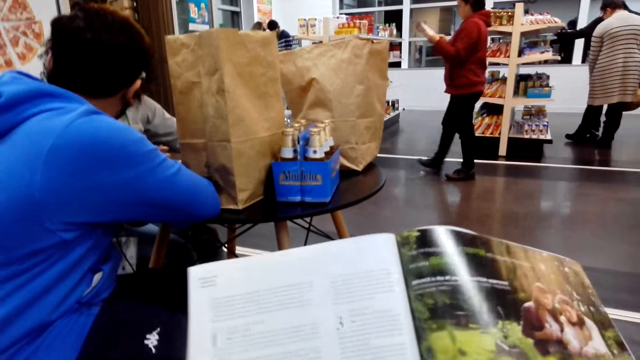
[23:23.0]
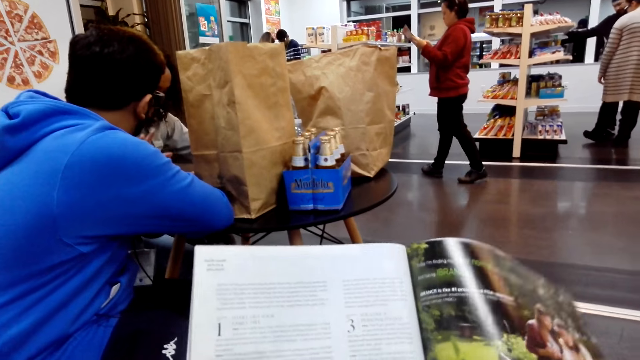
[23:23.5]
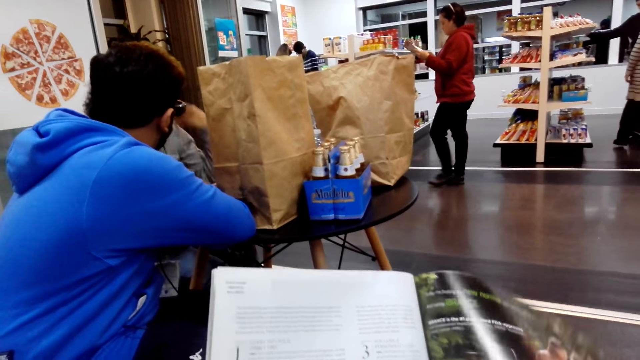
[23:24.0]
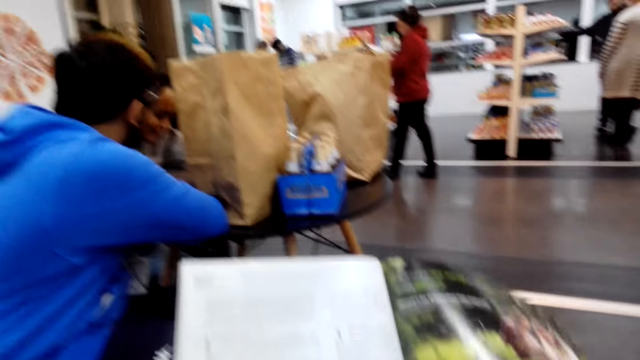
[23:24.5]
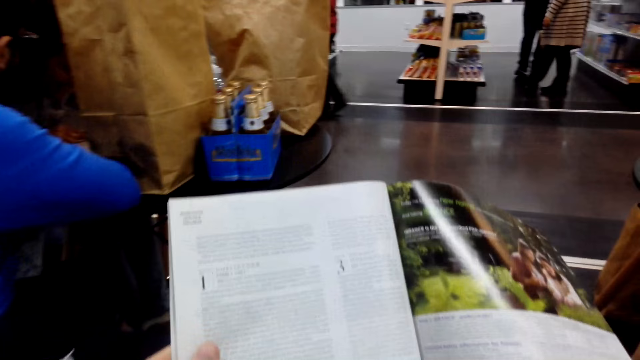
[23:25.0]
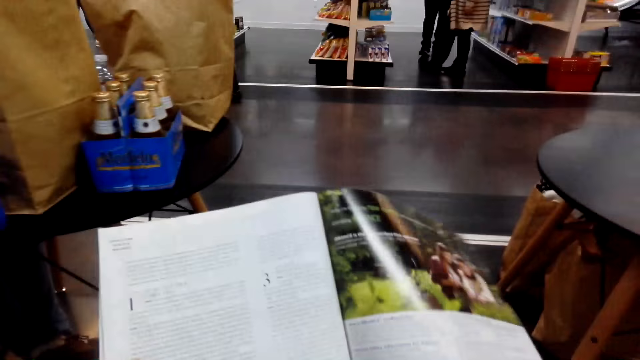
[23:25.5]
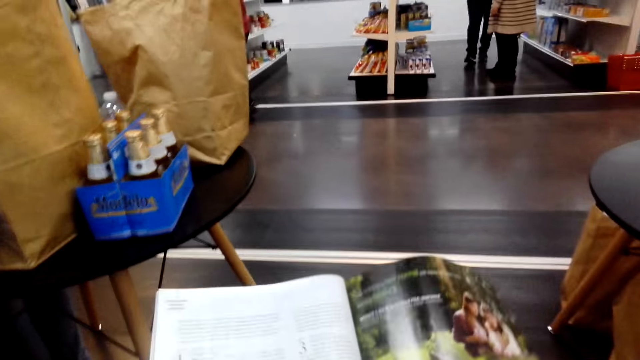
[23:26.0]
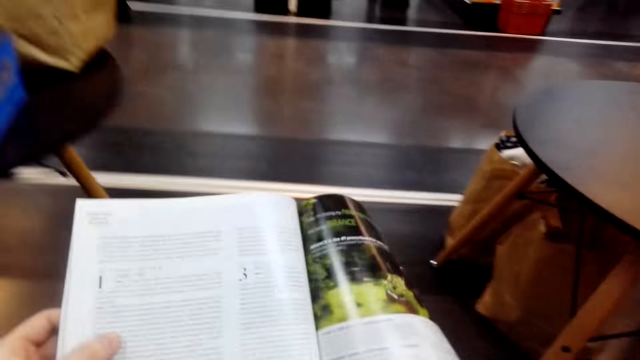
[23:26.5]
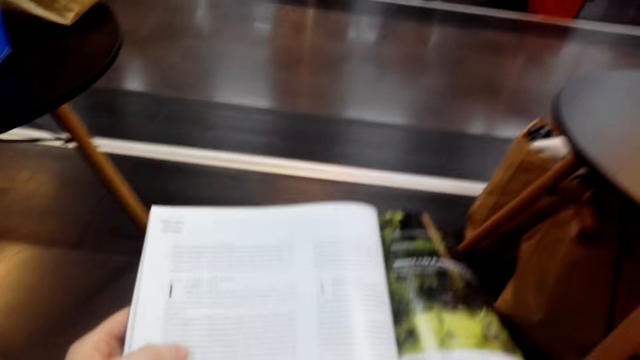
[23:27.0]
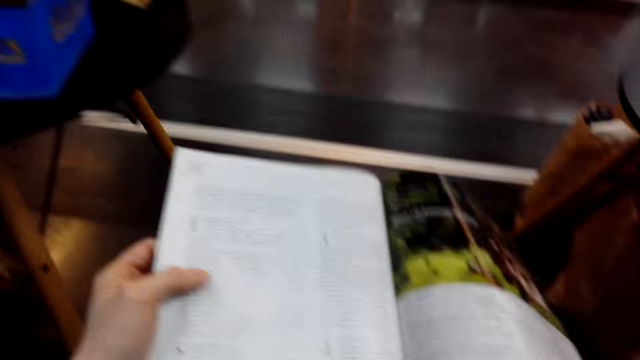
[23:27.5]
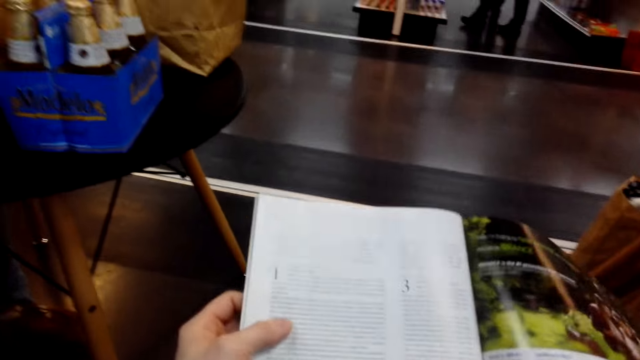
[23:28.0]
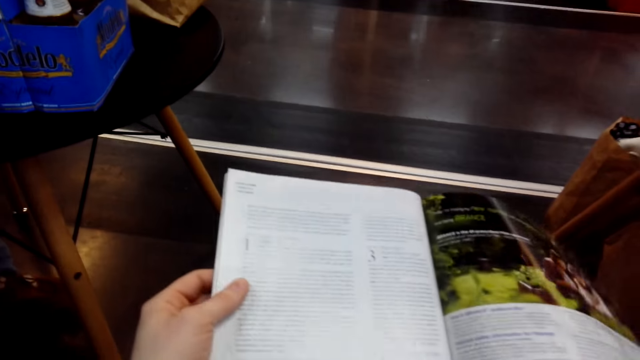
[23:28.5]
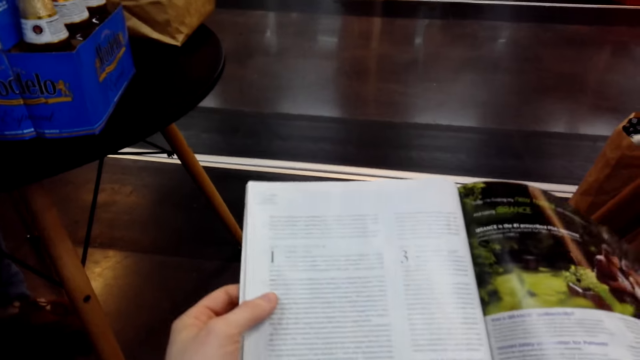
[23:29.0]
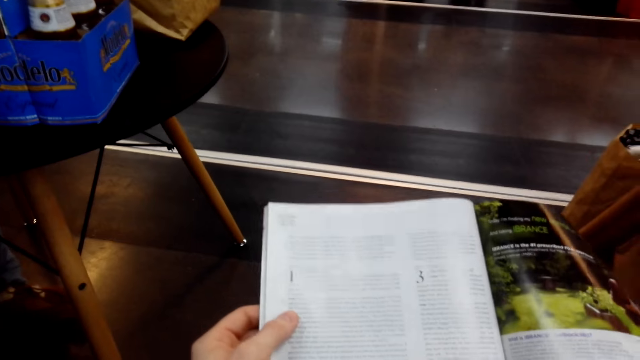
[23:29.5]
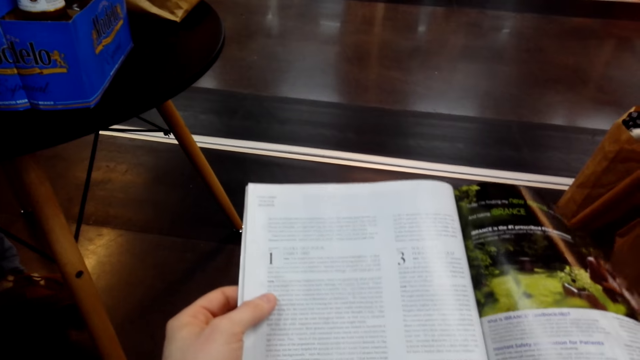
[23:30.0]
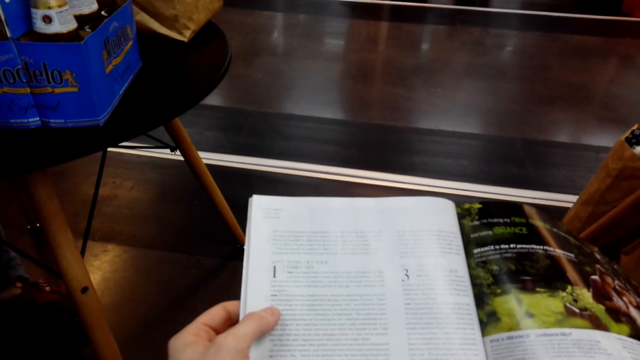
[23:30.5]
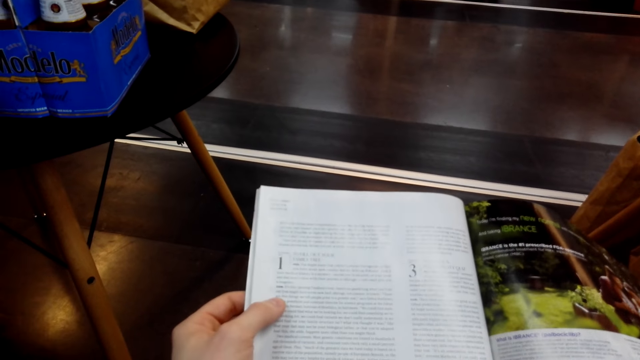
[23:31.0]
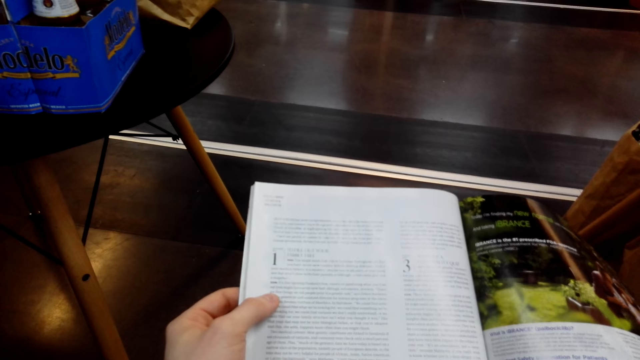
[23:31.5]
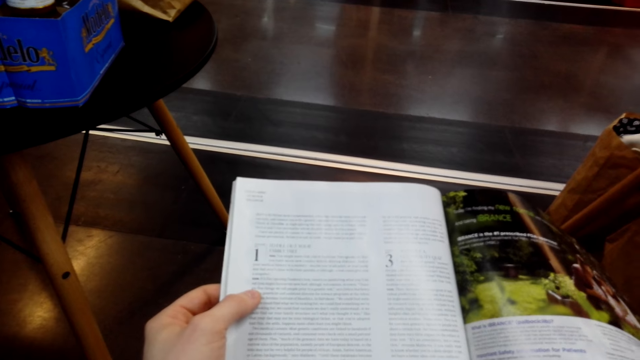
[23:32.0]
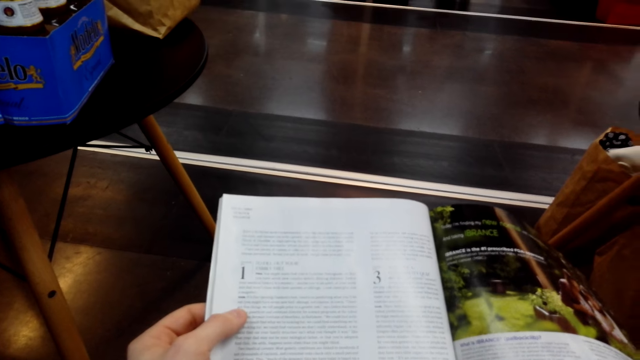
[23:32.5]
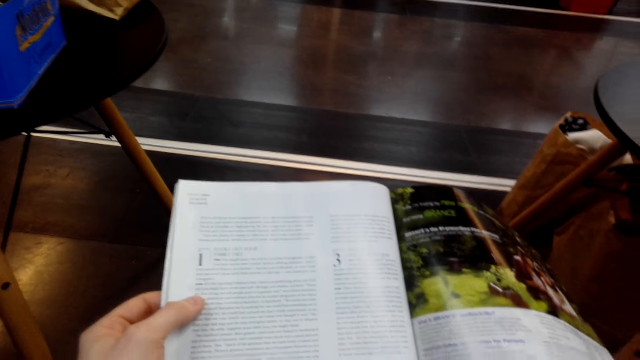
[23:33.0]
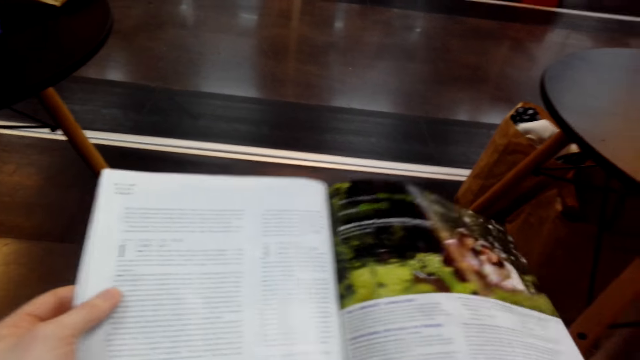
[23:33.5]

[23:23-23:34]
A woman points at something. The camera wearer reads the book. They read the book.

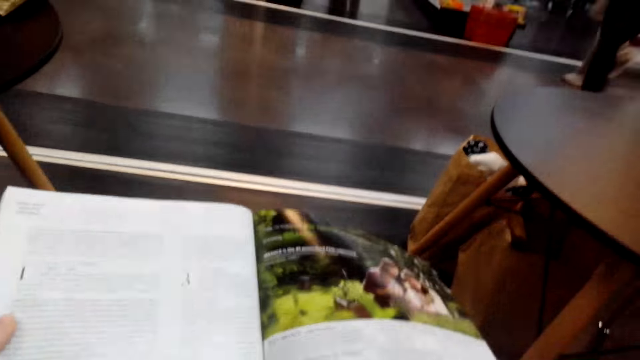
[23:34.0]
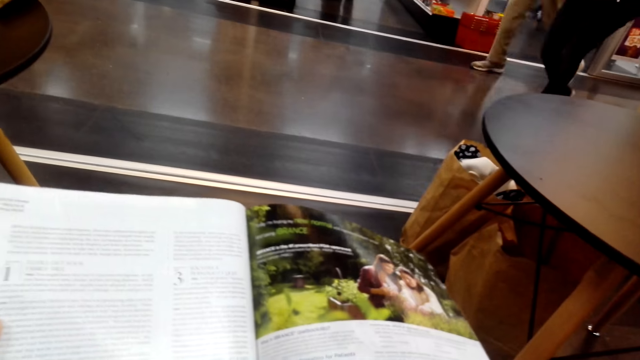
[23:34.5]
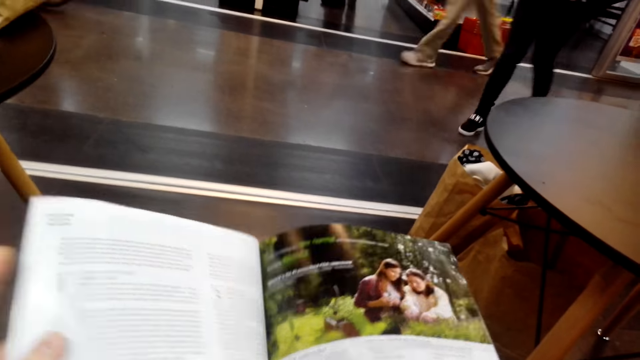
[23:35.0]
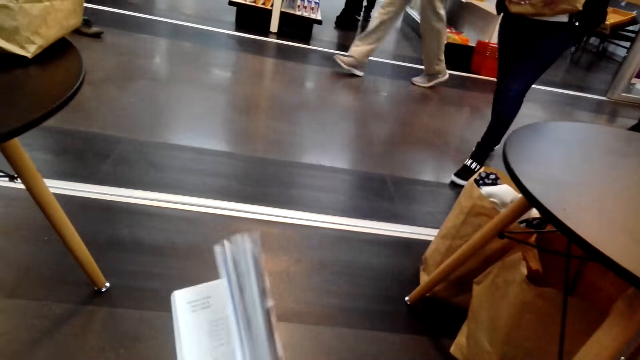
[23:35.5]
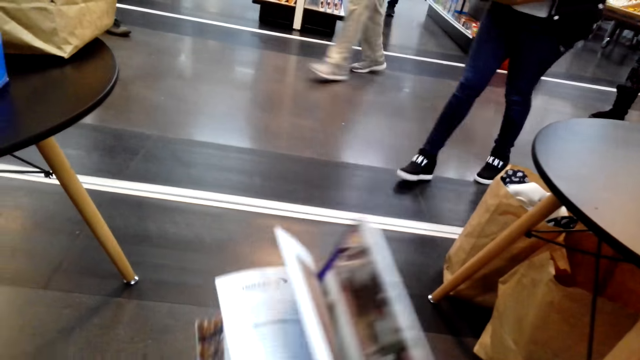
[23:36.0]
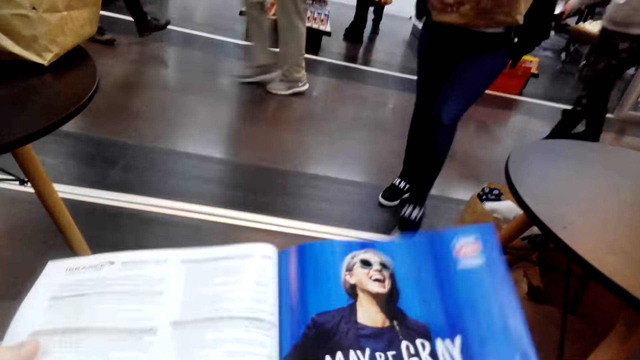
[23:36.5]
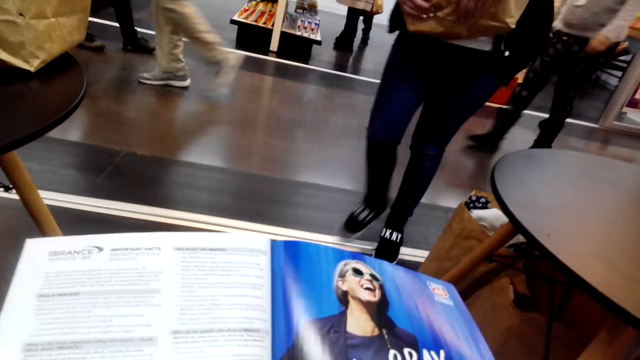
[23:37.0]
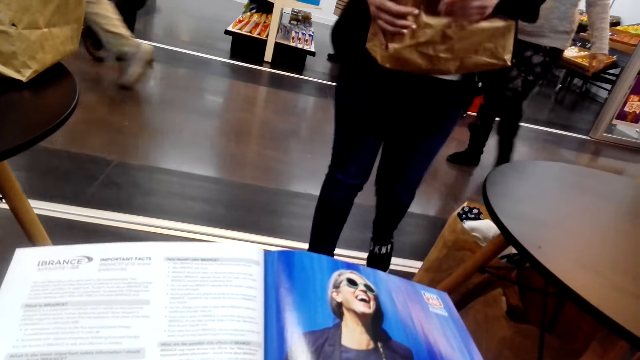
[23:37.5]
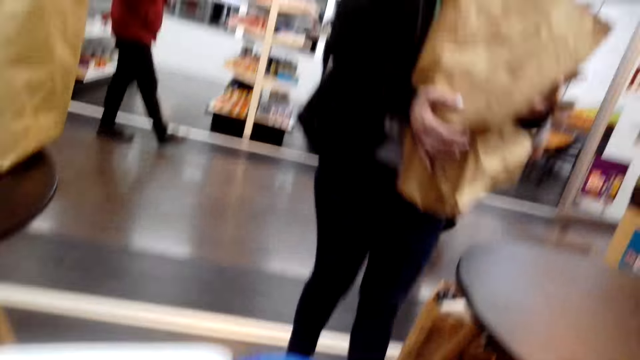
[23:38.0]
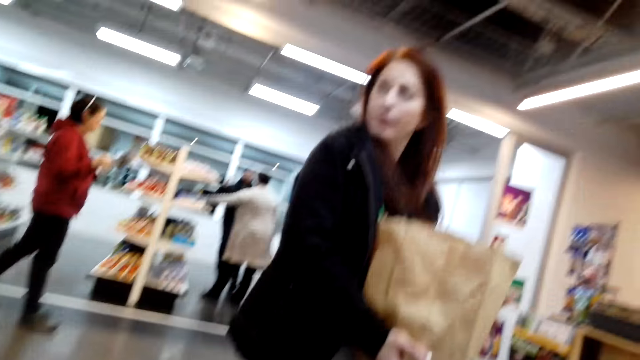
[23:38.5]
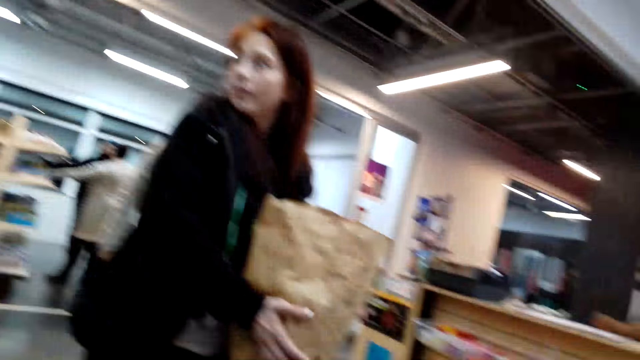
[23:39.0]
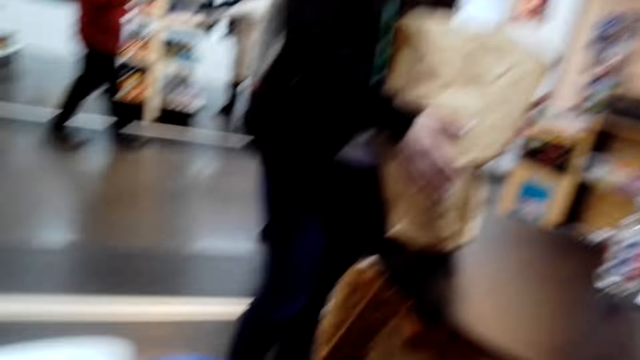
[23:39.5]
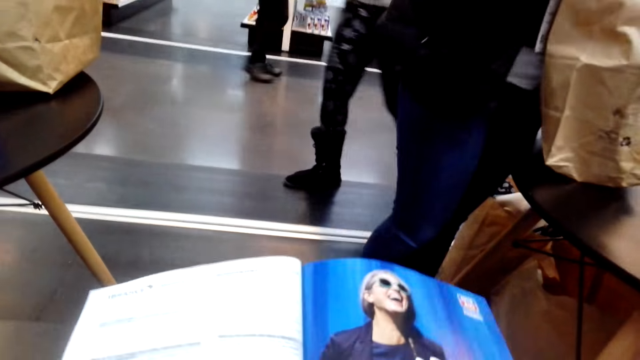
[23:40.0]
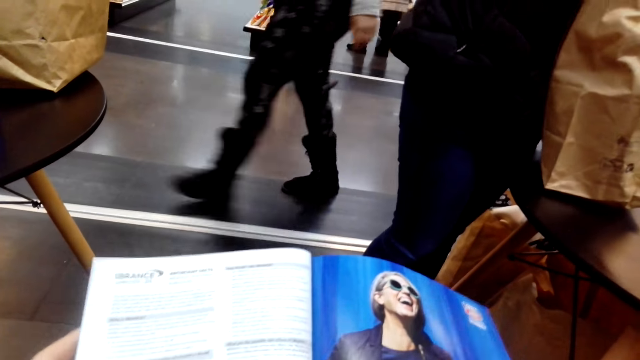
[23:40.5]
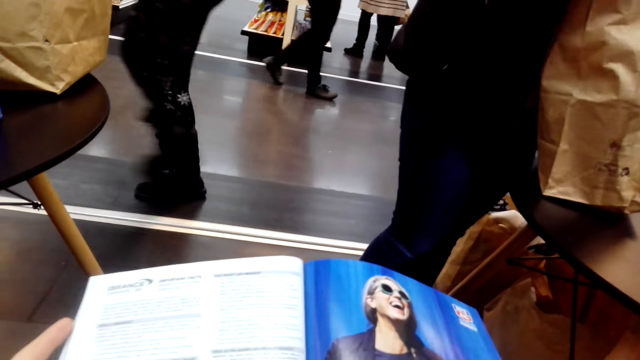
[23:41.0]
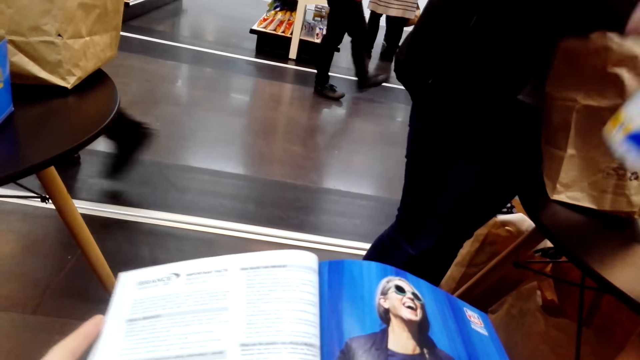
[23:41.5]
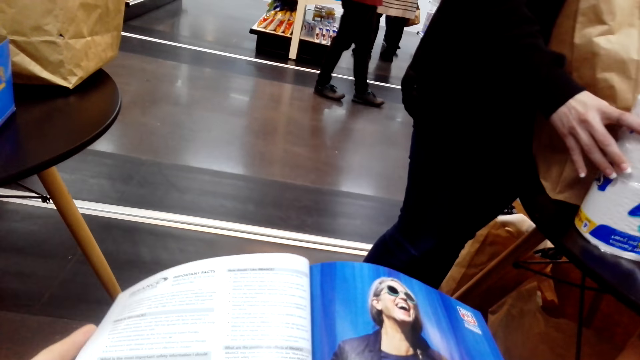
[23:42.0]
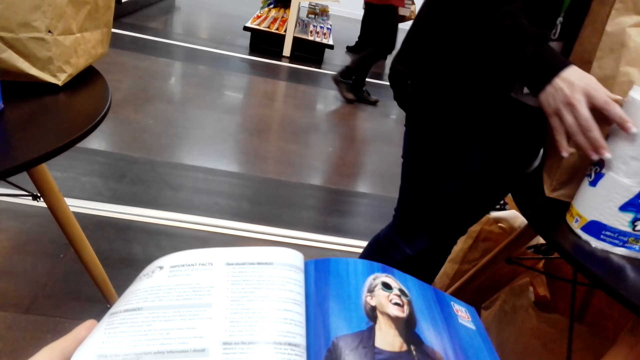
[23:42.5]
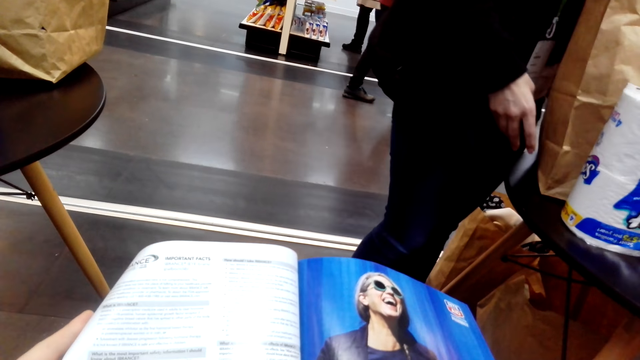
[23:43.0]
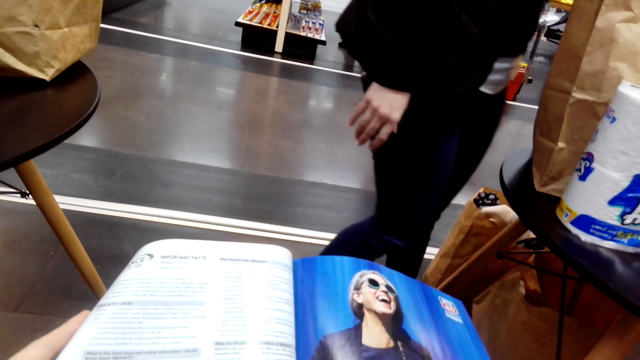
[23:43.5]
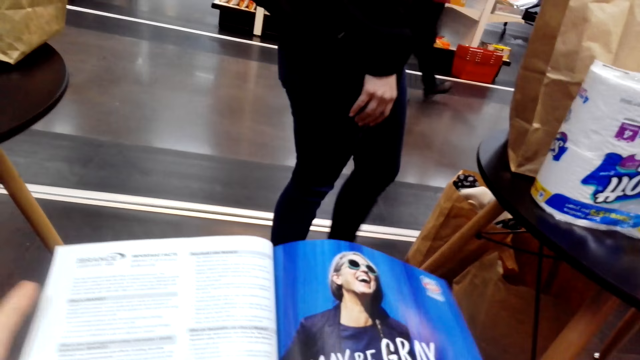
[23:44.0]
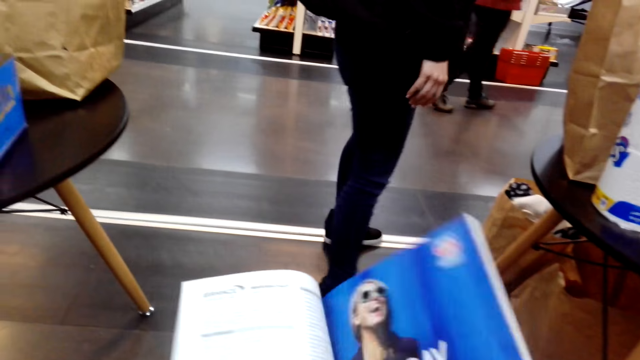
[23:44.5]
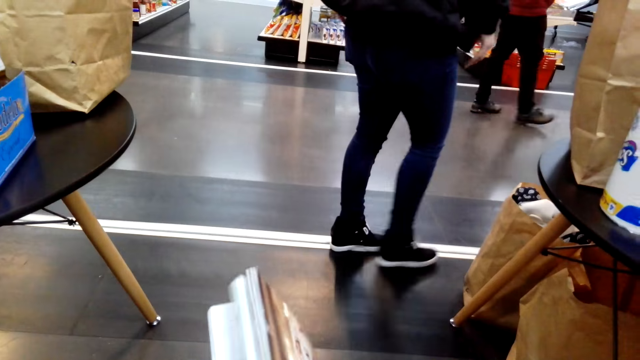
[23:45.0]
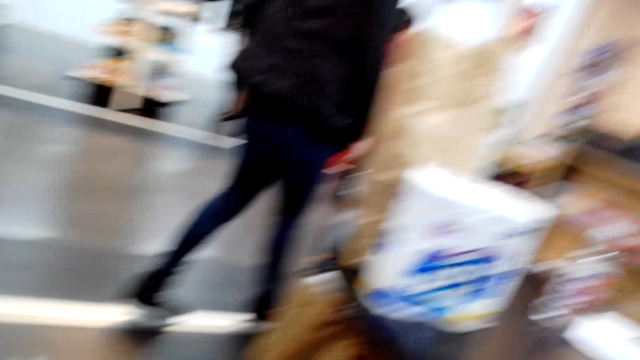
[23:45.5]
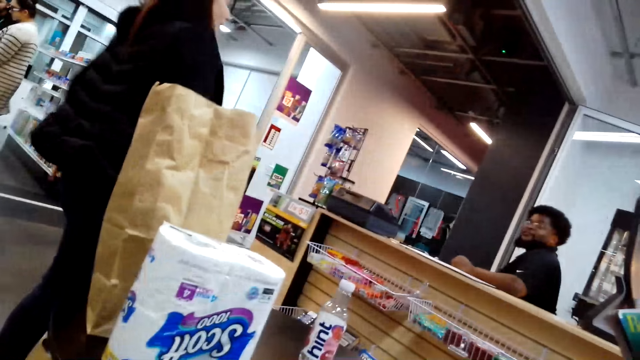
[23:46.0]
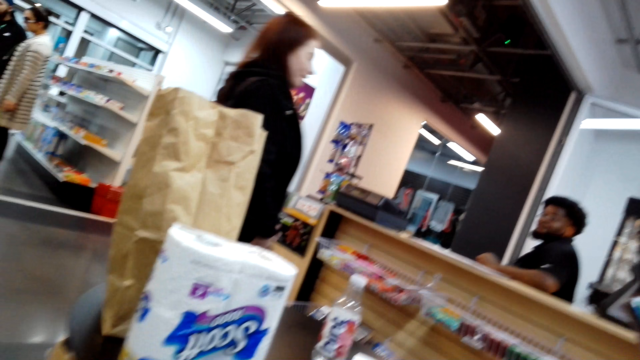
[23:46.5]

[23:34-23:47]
The camera wearer turns a page on the book. A woman drops the bag on the table. The camera wearer looks around the shop. They read the book. The woman puts the tissue on the table. The camera wearer turns a page on the book. The woman walks around. The camera wearer looks around the shop.
